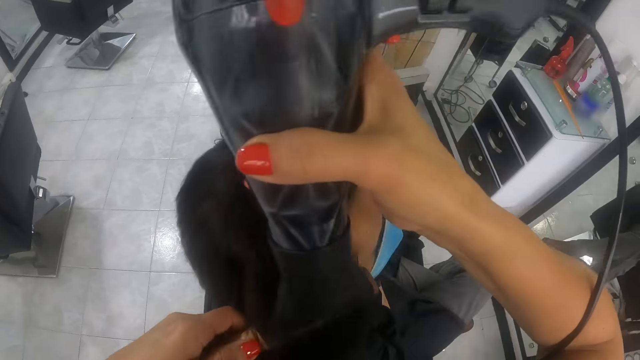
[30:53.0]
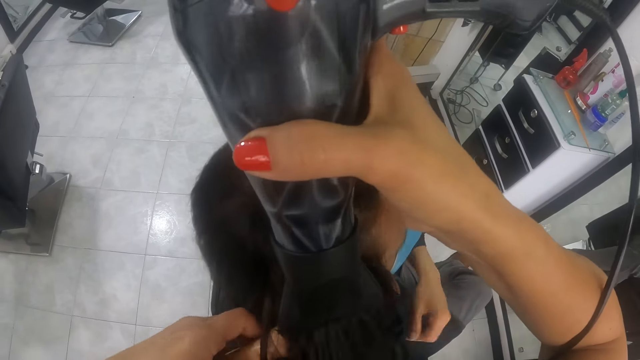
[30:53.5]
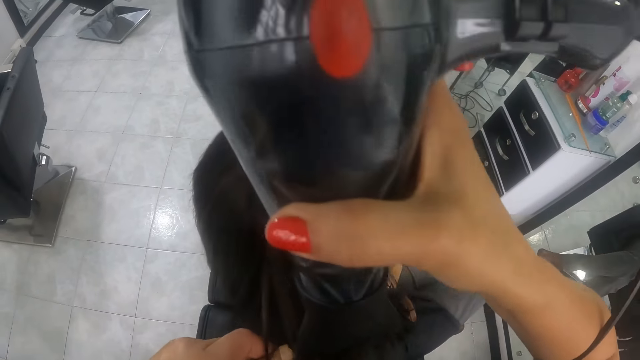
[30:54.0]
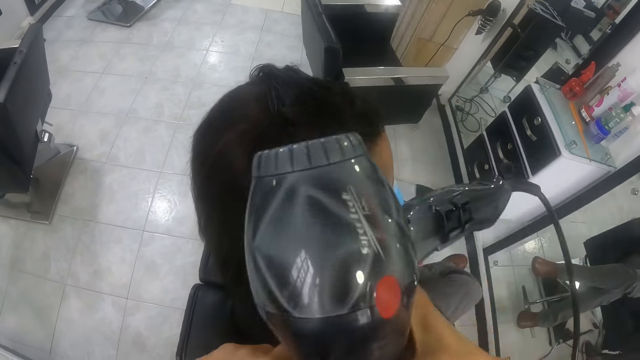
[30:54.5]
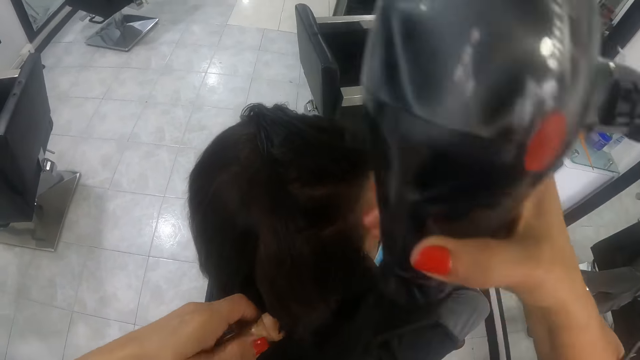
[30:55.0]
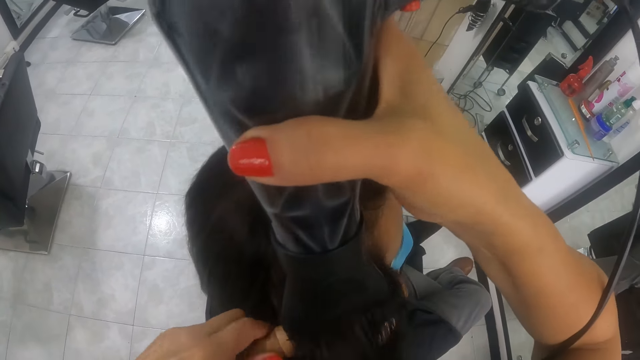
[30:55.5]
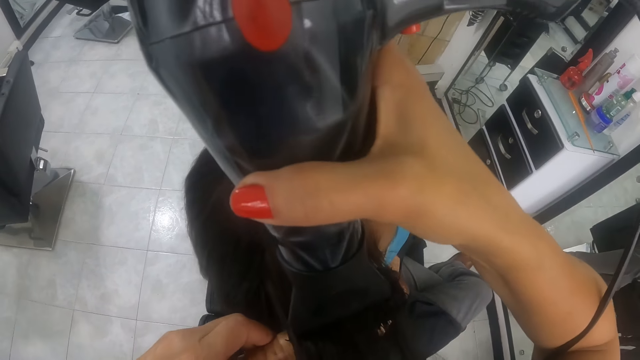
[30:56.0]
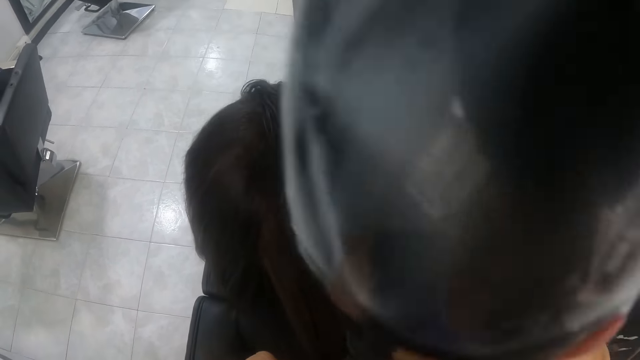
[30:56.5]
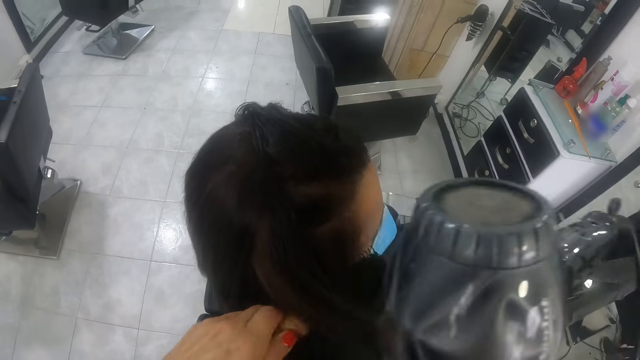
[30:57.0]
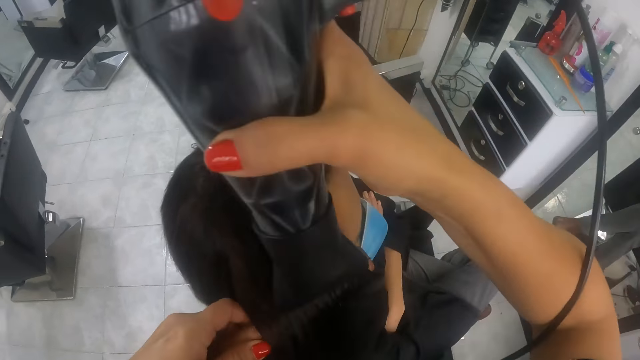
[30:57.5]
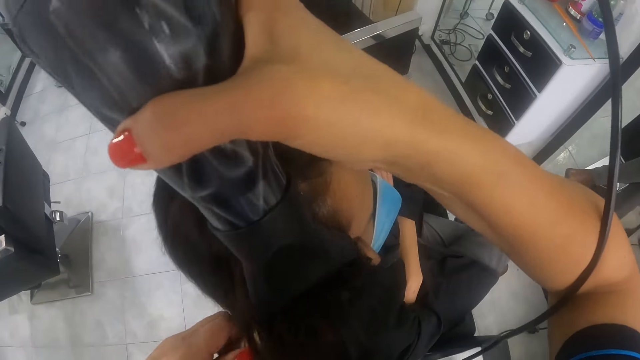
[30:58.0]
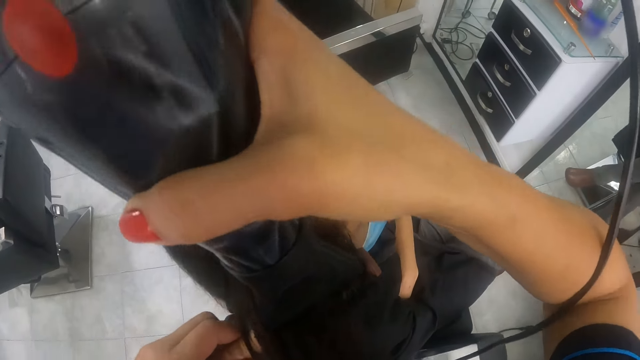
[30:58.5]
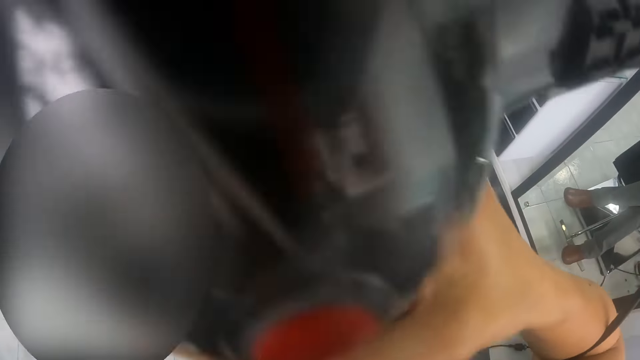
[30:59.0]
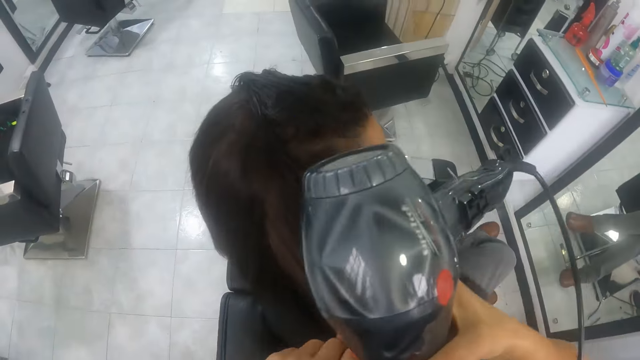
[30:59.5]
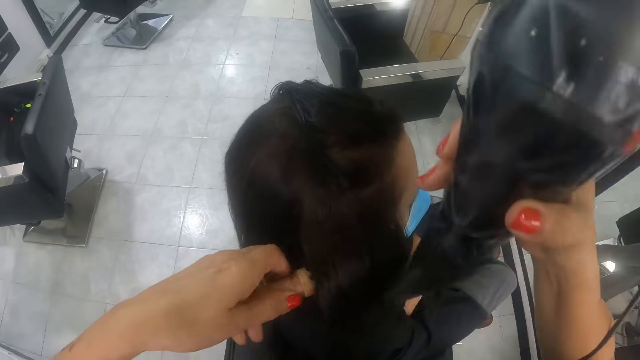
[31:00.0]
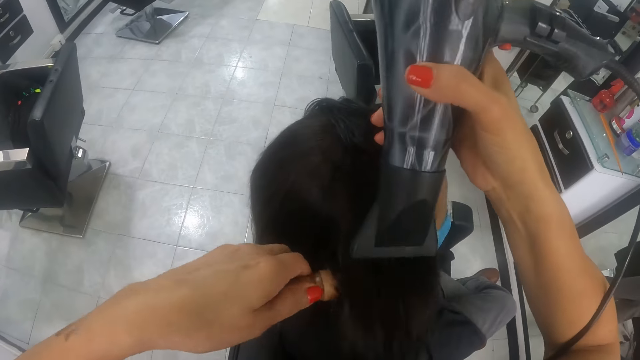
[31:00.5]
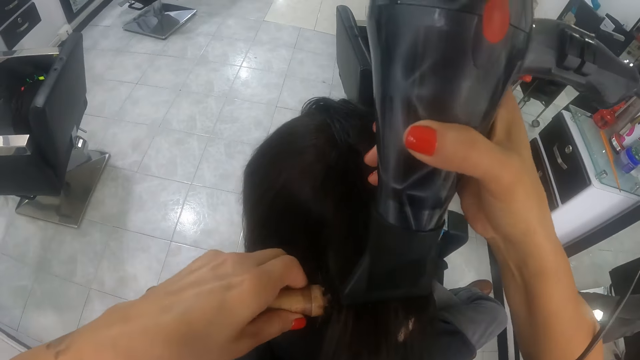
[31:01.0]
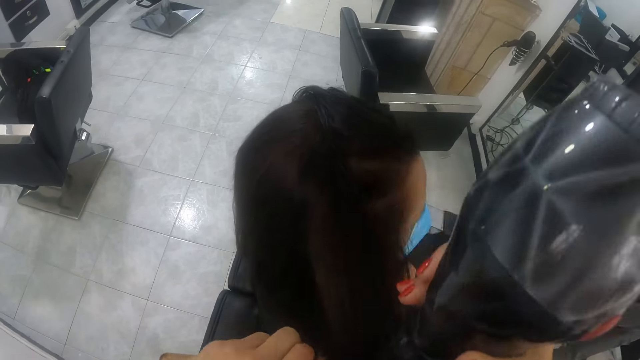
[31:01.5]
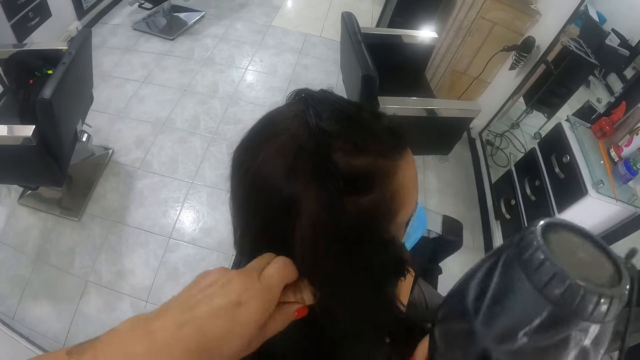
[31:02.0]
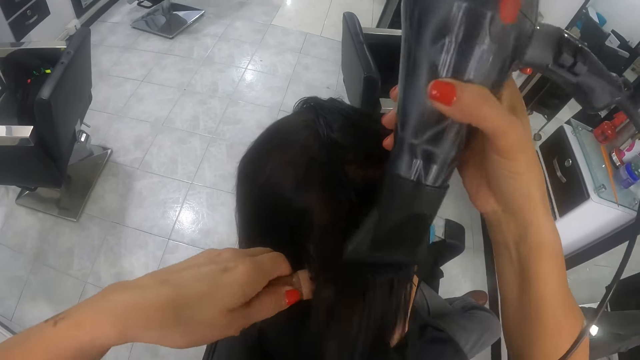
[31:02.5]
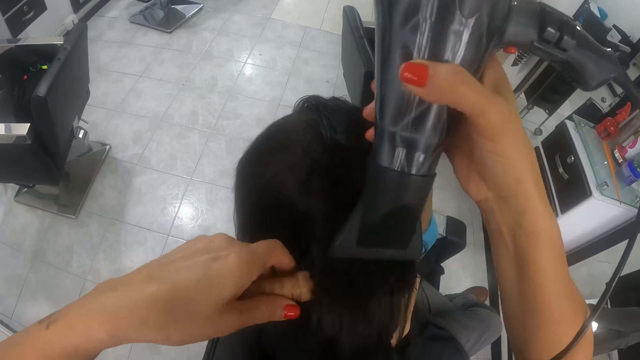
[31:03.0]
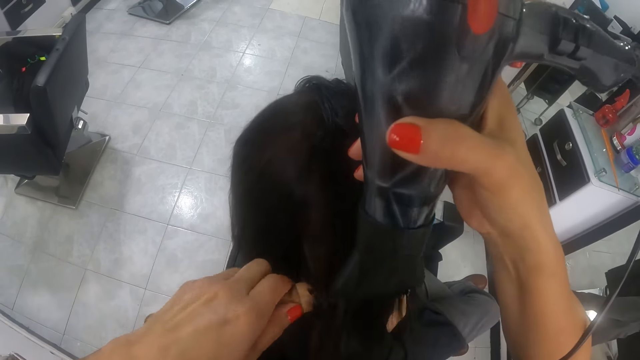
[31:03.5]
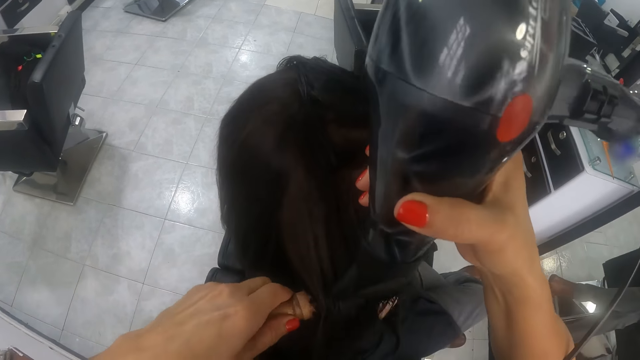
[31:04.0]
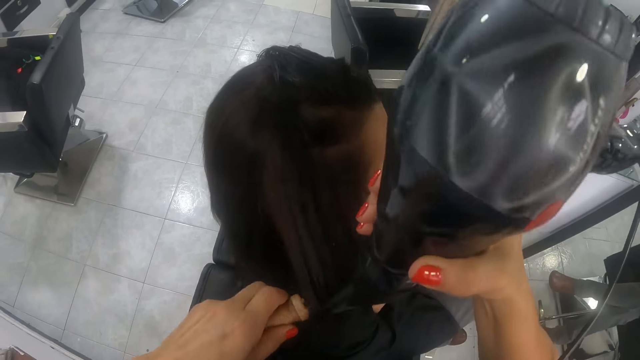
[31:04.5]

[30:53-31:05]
The camera wearer straightens the portion of the hair of the man from her right hand with the round brush in her left hand. She uses the hair dryer in her right hand on the portion of the hair of the man. She pulls the portion of the hair of the man from the round brush in her left hand with her right hand. She straightens the portion of the hair of the man from her right hand with the round brush in her left hand. She uses the hair dryer in her right hand on the portion of the hair of the man. She pulls the portion of the hair of the man from the round brush in her left hand with her right hand. She straightens the portion of the hair of the man from her right hand with the round brush in her left hand. She uses the hair dryer in her right hand on the portion of the hair of the man. She pulls the portion of the hair of the man from the round brush in her left hand with her right hand. She straightens the portion of the hair of the man from her right hand with the round brush in her left hand. She uses the hair dryer in her right hand on the portion of the hair of the man. The dog sits on a chair. The camera wearer pulls the portion of the hair of the man from the round brush in her left hand with her right hand. She straightens the portion of the hair of the man from her right hand with the round brush in her left hand. She uses the hair dryer in her right hand on the portion of the hair of the man.

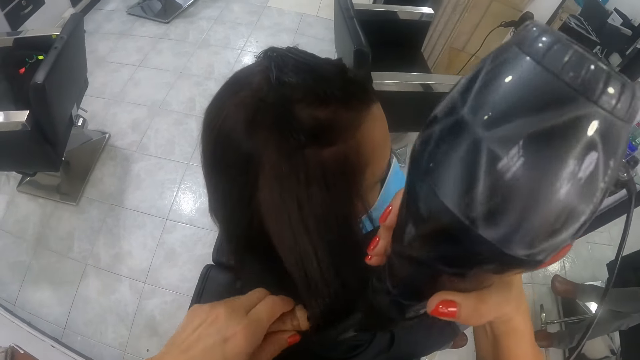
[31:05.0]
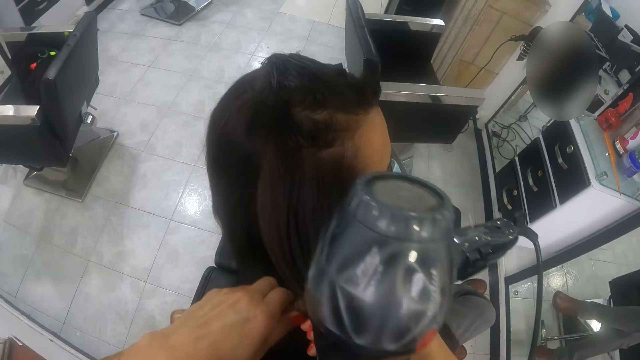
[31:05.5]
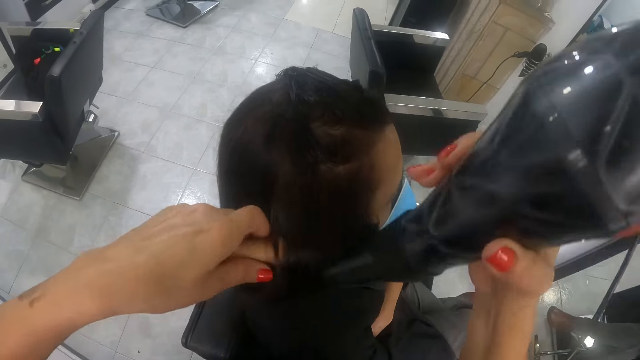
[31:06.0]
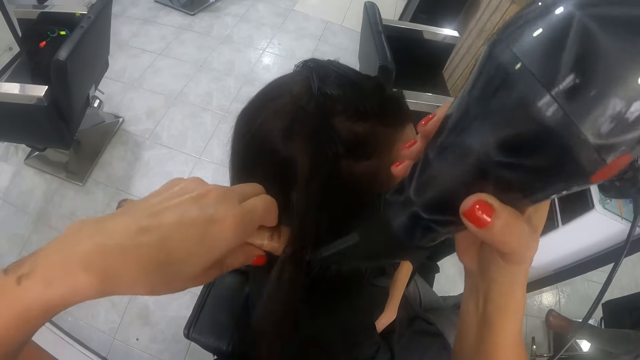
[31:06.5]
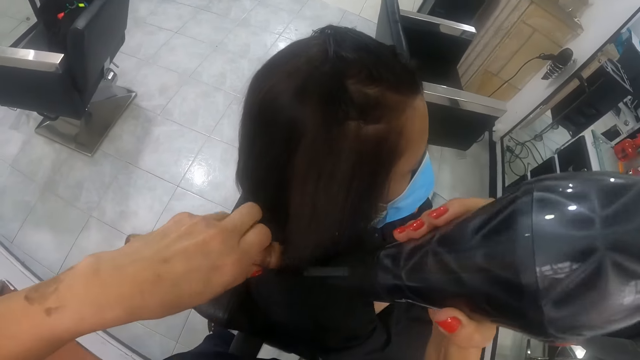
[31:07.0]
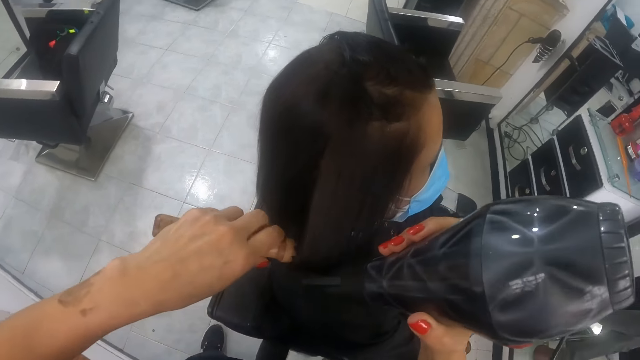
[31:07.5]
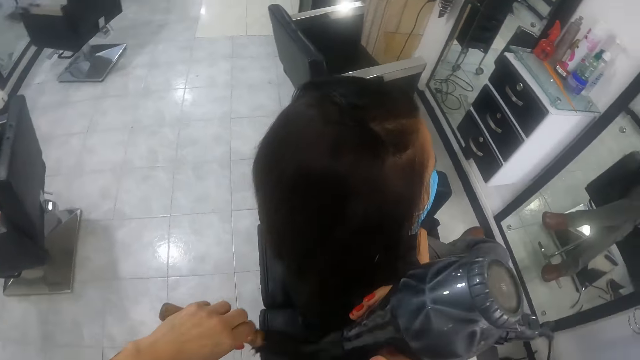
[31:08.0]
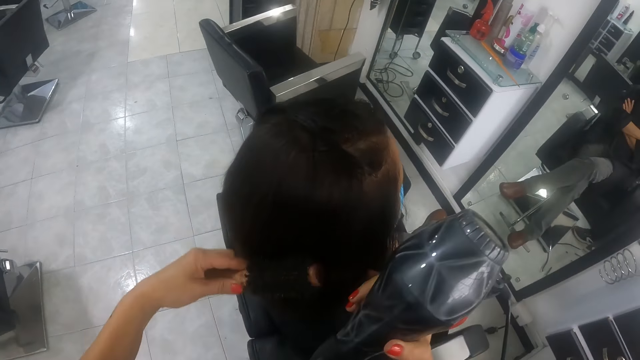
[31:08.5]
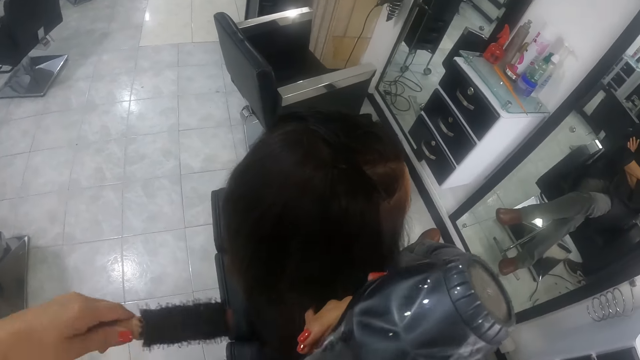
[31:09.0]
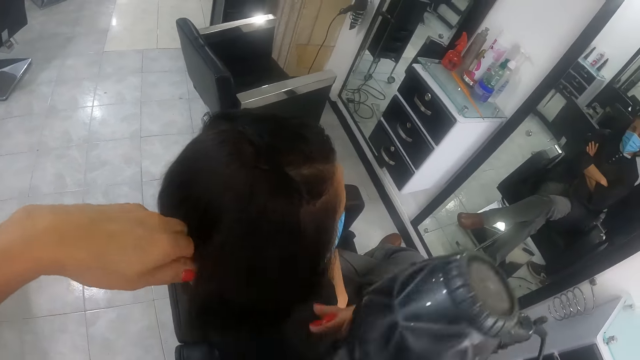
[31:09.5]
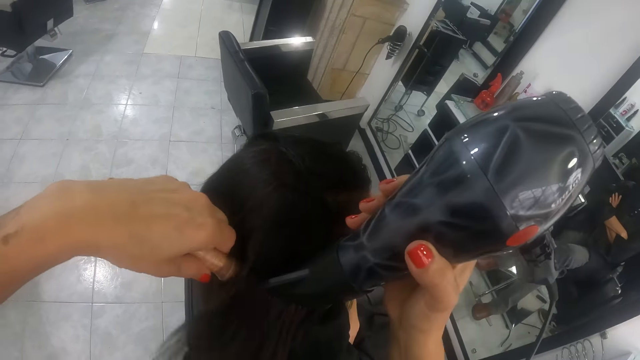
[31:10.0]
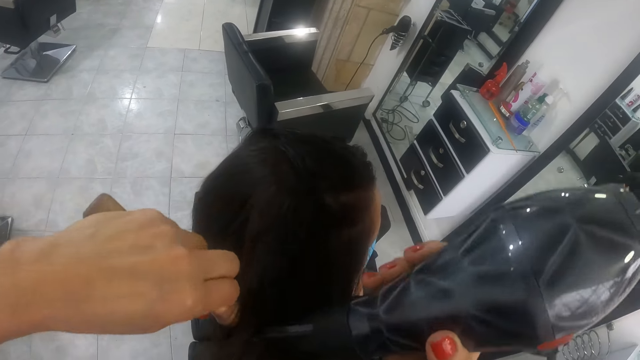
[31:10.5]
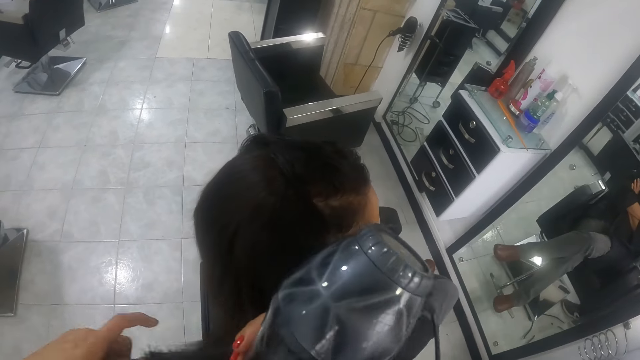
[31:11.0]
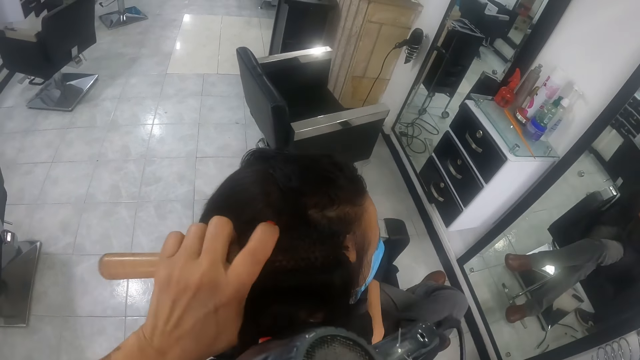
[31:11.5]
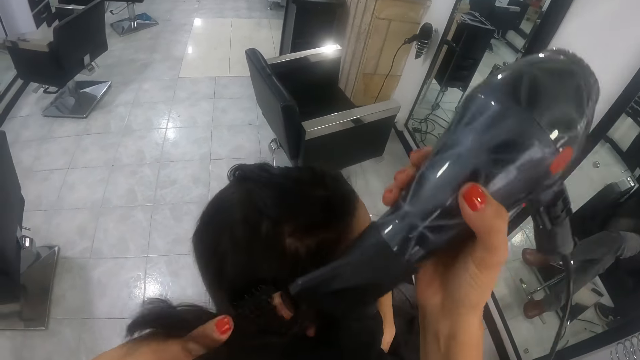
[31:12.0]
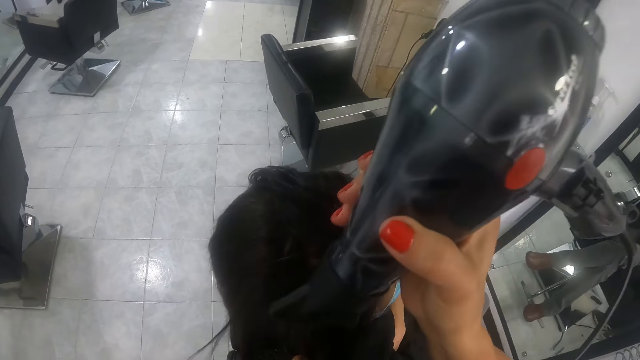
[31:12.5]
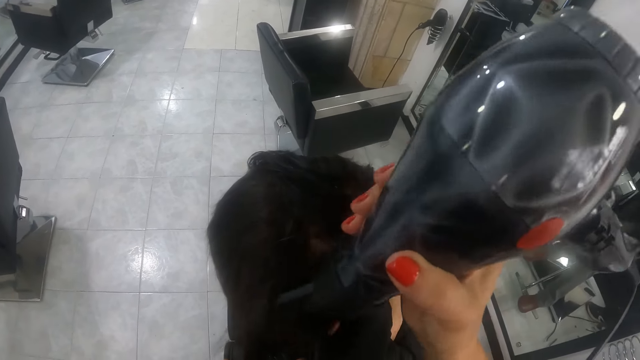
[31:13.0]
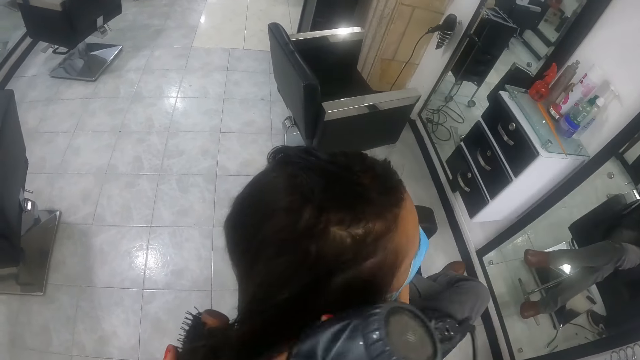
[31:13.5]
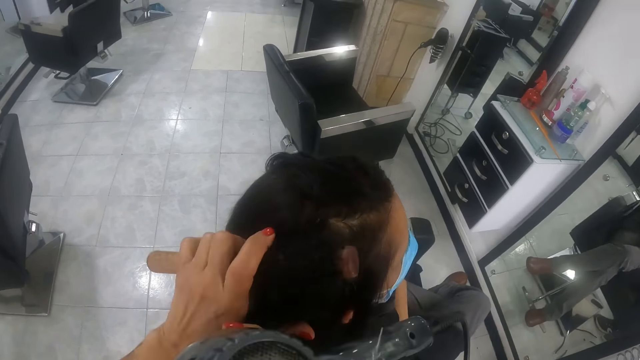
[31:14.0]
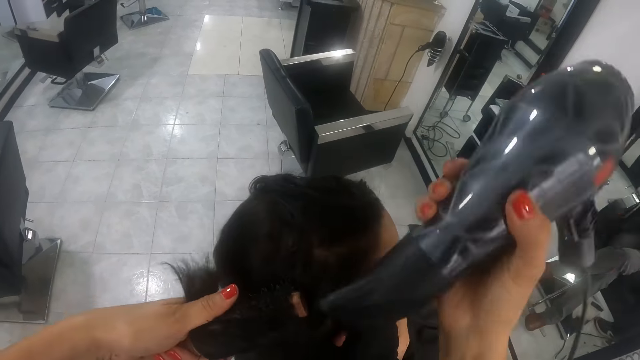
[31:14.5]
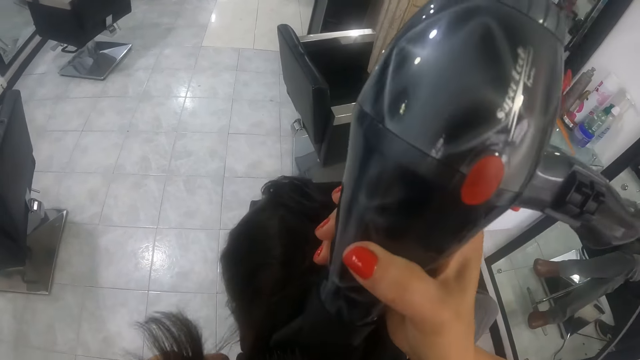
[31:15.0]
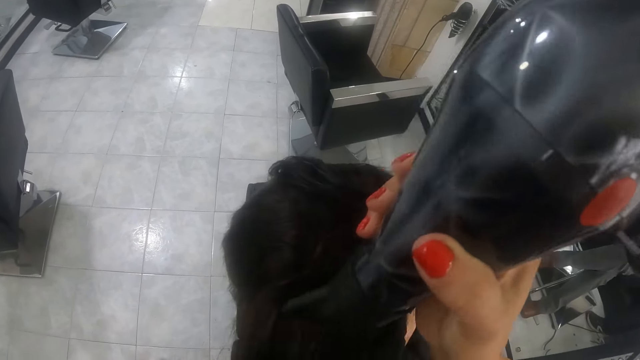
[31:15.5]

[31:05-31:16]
The camera wearer pulls the portion of the hair of the man from the round brush in her left hand with her right hand. She straightens the portion of the hair of the man from her right hand with the round brush in her left hand. She uses the hair dryer in her right hand on the portion of the hair of the man. She brushes the hair of the man with the round brush in her left hand. She pulls a portion of the hair of the man with her right hand. She straightens the portion of the hair of the man from her right hand with the round brush in her left hand. She uses the hair dryer in her right hand on the portion of the hair of the man. She pulls the portion of the hair of the man from the round brush in her left hand with her right hand. She straightens the portion of the hair of the man from her right hand with the round brush in her left hand. She uses the hair dryer in her right hand on the portion of the hair of the man. She pulls the portion of the hair of the man from the round brush in her left hand with her right hand. She straightens the portion of the hair of the man from her right hand with the round brush in her left hand. She uses the hair dryer in her right hand on the portion of the hair of the man.
